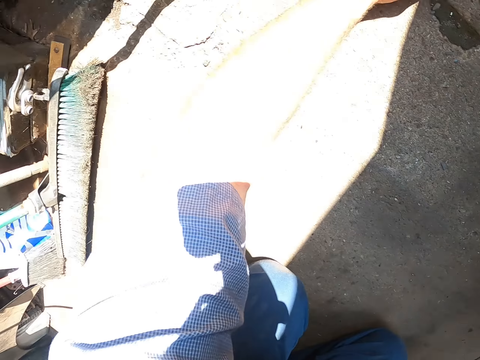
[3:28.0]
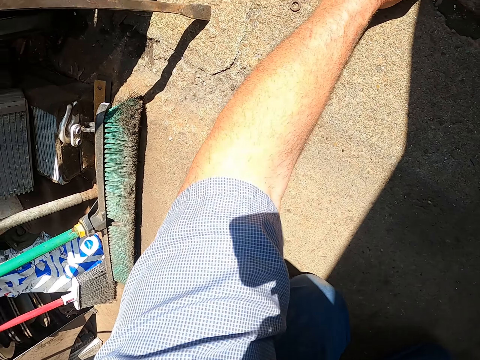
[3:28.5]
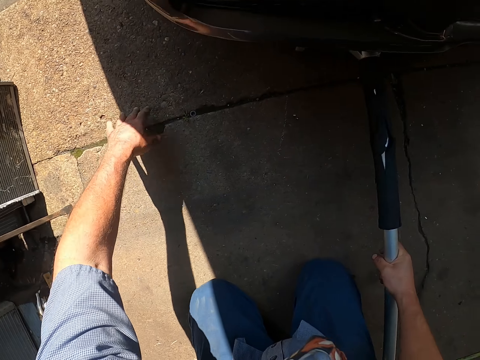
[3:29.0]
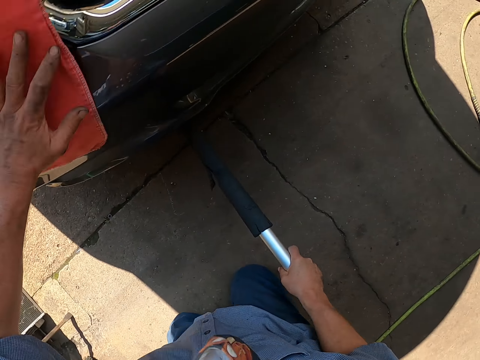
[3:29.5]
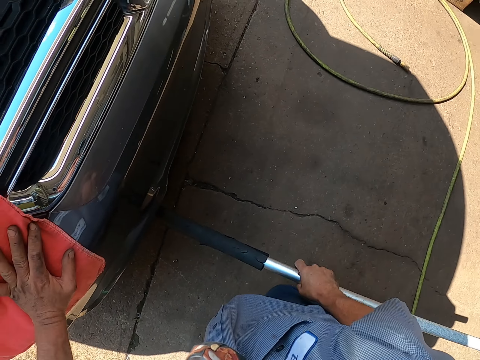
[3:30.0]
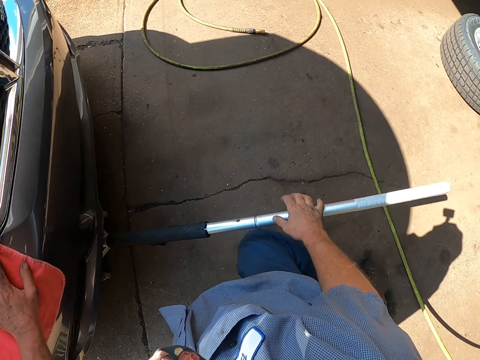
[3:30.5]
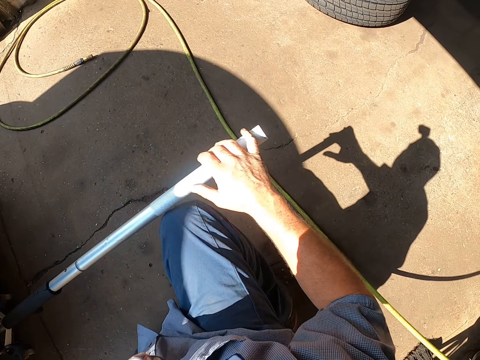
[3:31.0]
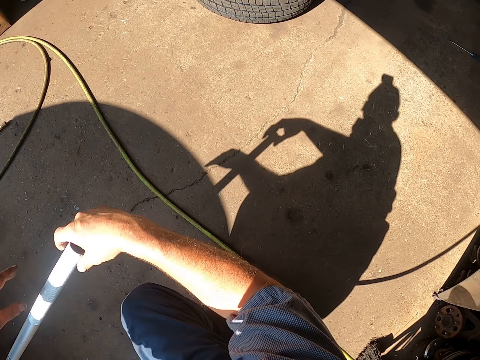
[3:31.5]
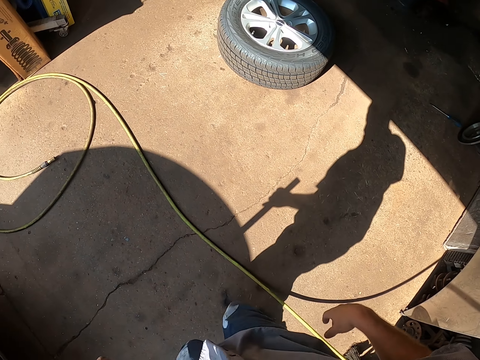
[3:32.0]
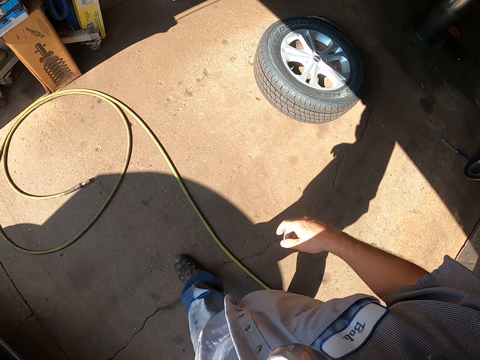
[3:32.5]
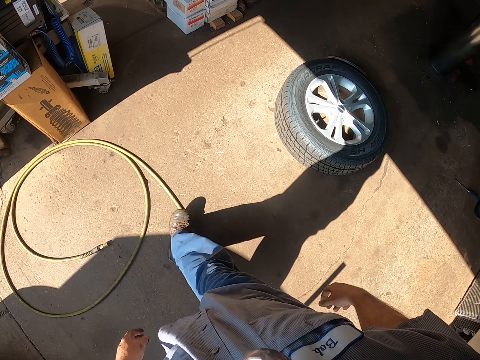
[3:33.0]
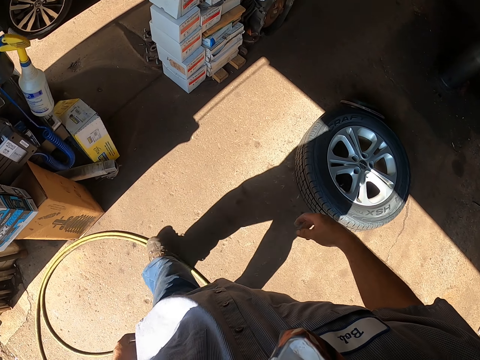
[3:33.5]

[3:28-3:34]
The camera wearer adjusts the hydraulic jack and stands up.

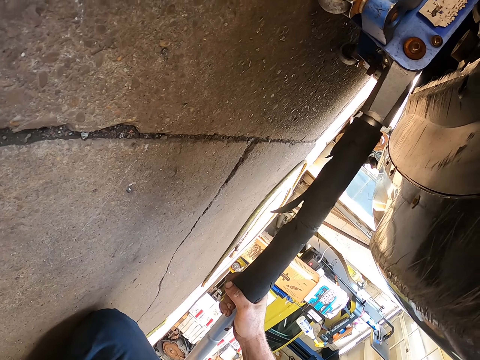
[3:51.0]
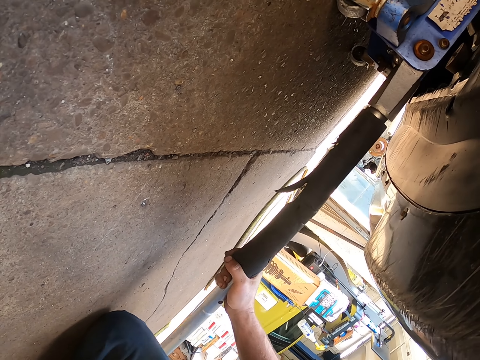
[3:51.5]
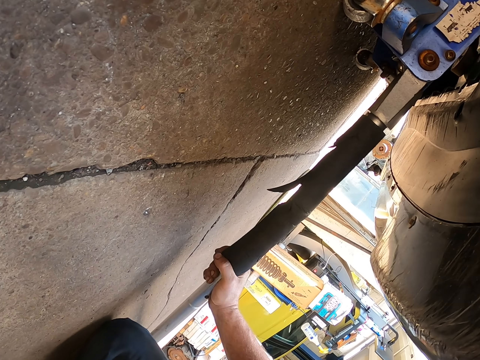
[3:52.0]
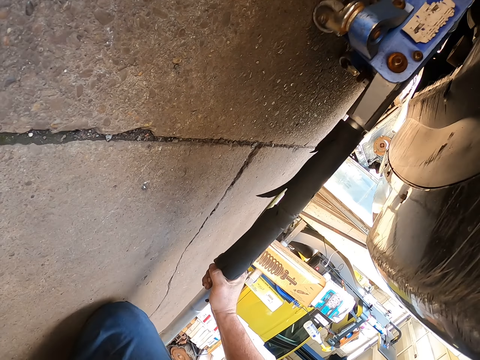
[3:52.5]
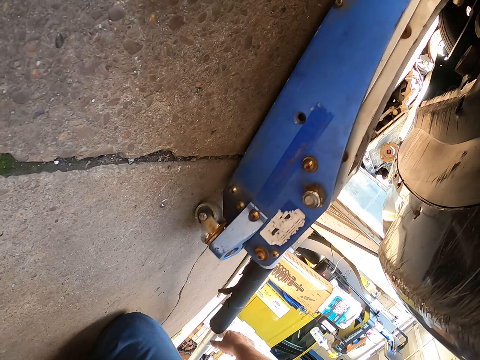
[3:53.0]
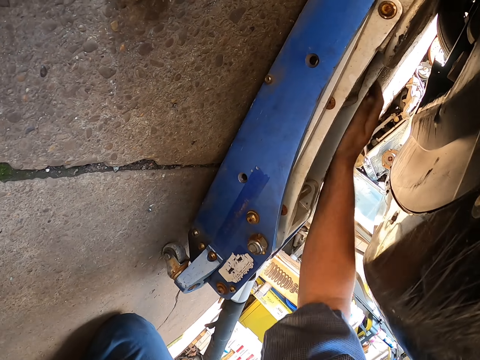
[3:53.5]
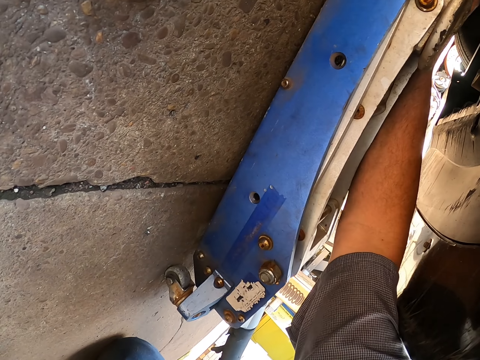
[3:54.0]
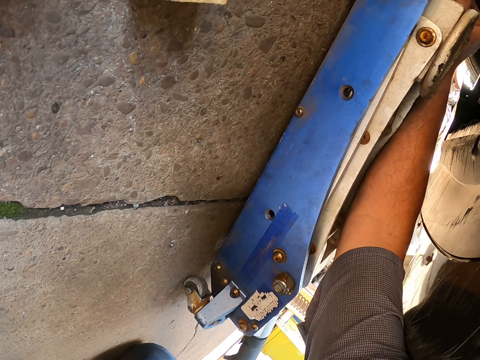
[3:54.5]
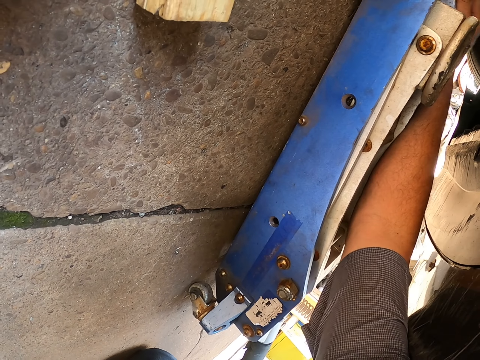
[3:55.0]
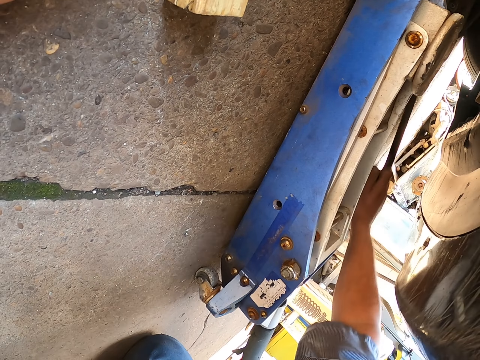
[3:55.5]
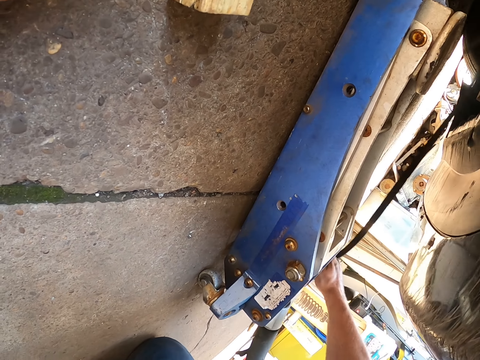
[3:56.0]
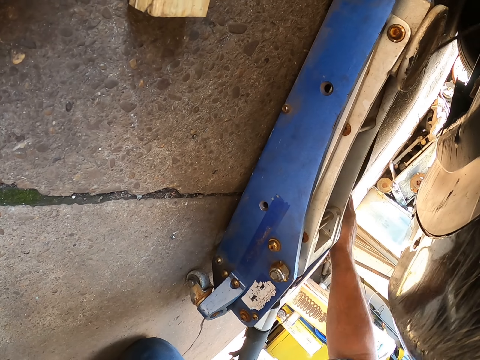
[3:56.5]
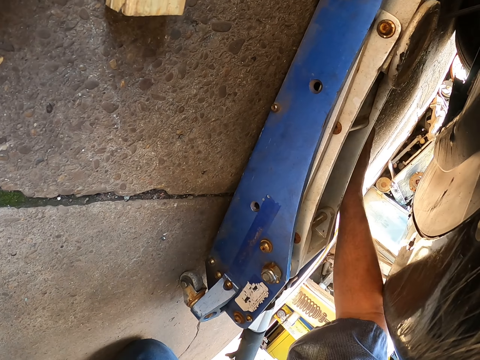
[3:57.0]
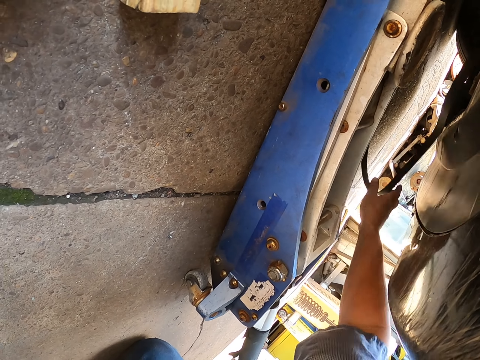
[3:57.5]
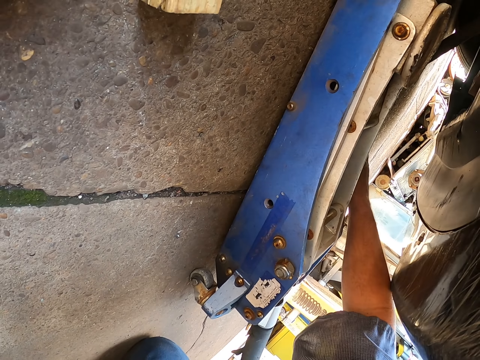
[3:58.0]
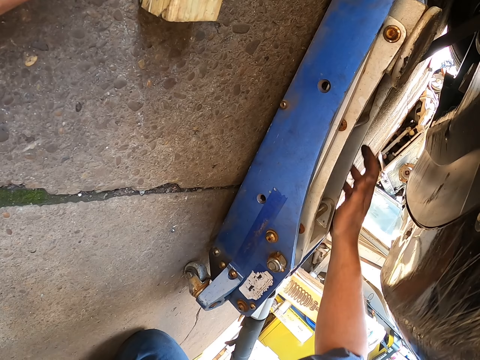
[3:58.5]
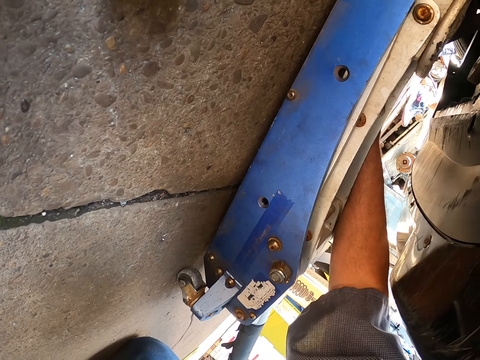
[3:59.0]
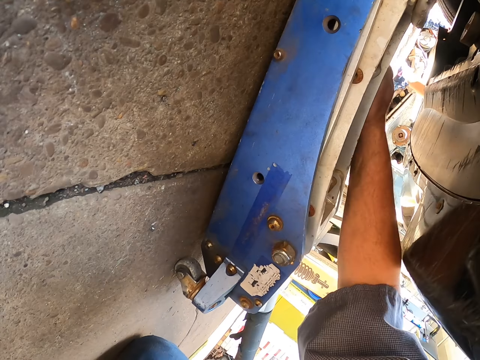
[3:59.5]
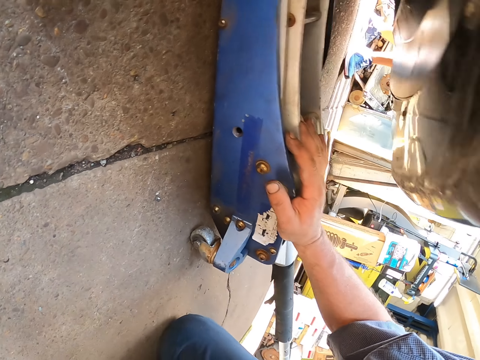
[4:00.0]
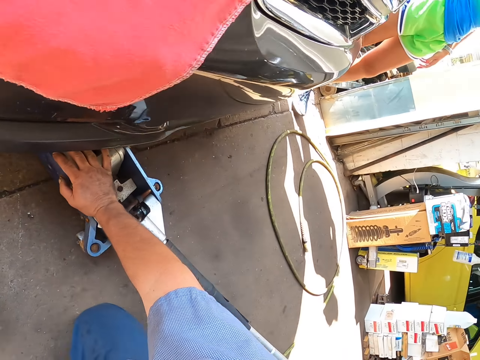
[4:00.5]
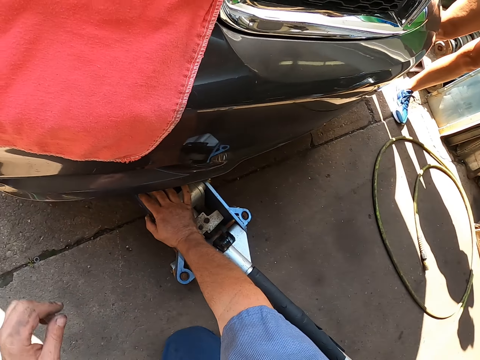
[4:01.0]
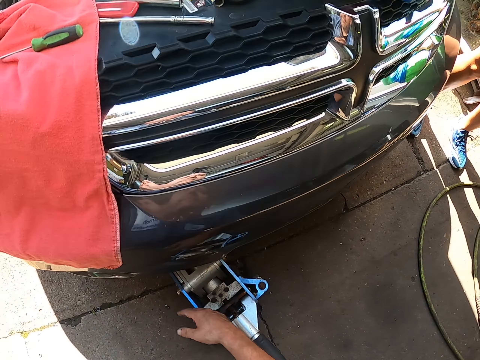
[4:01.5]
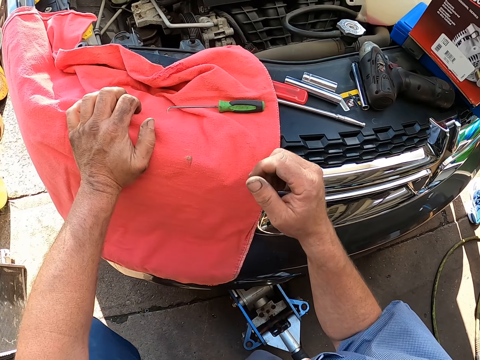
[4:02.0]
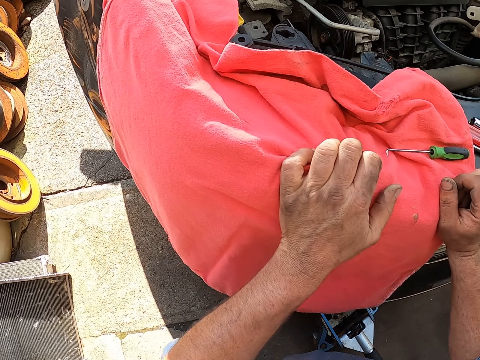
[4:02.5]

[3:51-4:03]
The camera wearer pushes the hydraulic jack and pulls the hydraulic jack. They pull the serpentine belt.

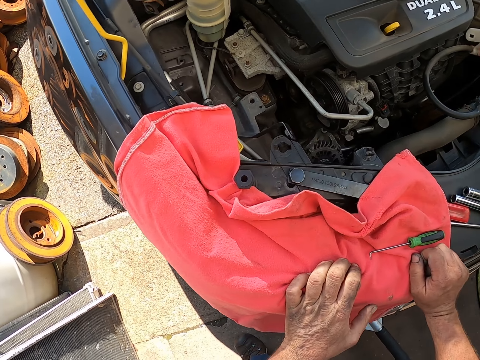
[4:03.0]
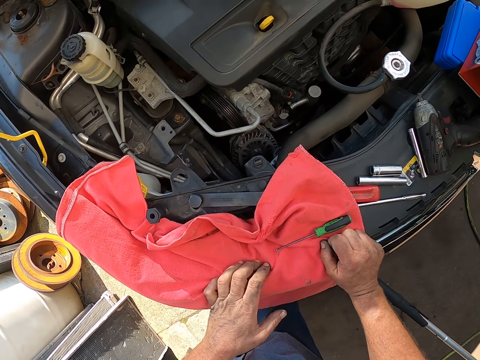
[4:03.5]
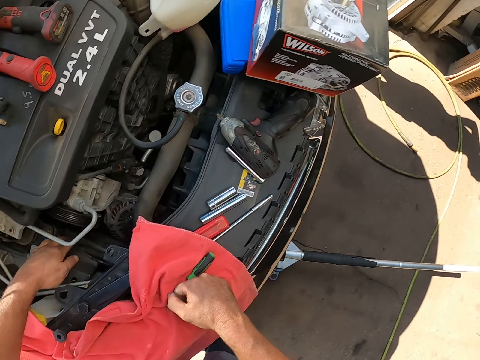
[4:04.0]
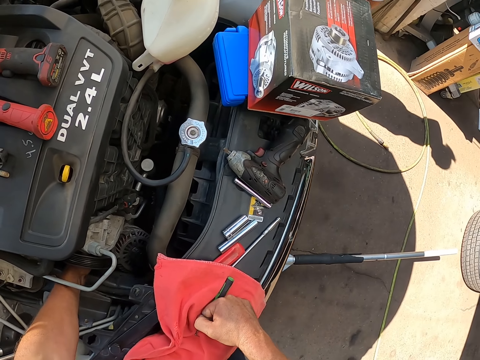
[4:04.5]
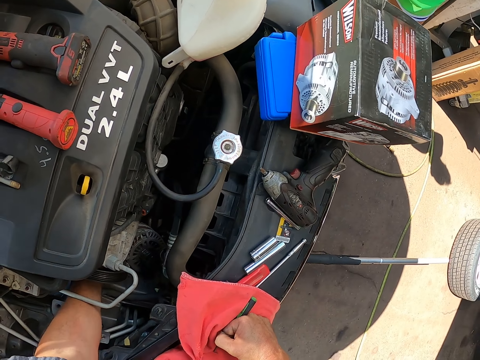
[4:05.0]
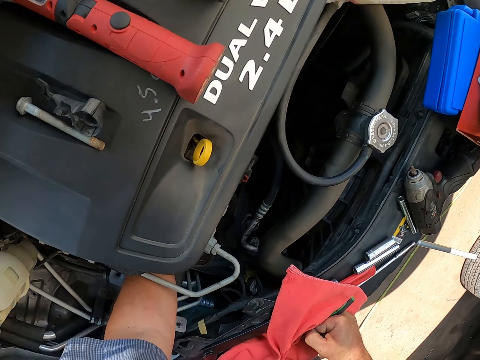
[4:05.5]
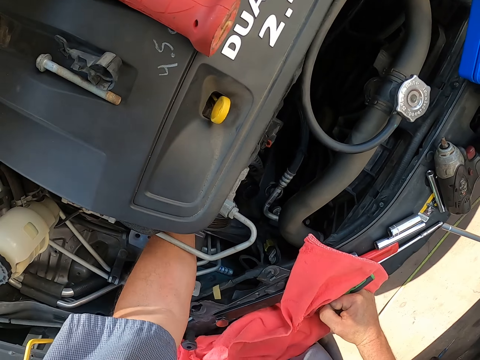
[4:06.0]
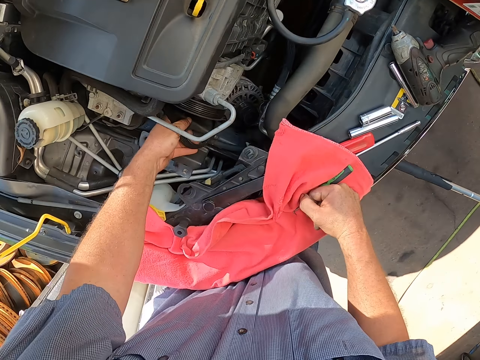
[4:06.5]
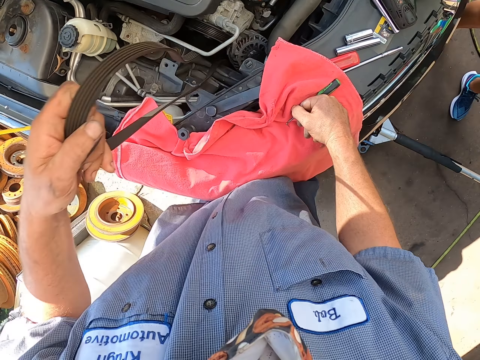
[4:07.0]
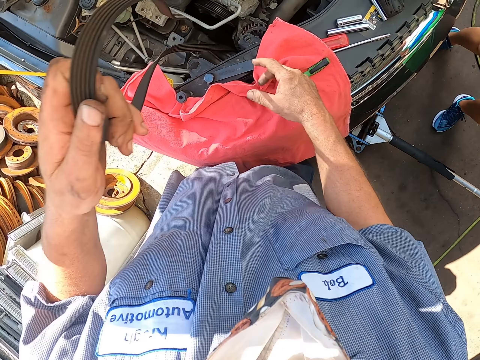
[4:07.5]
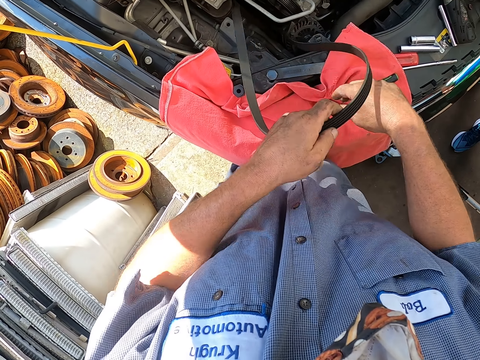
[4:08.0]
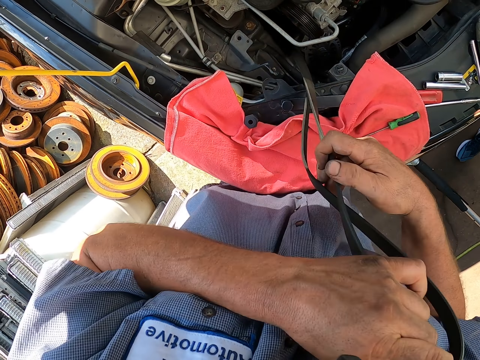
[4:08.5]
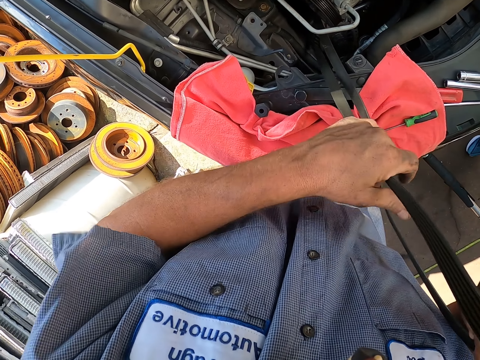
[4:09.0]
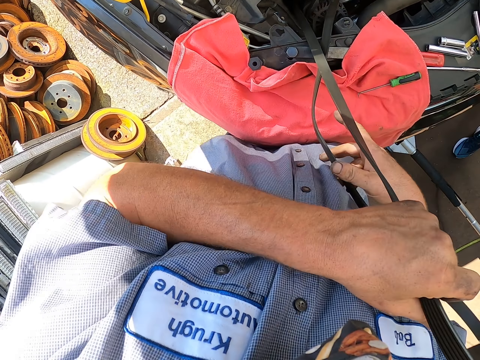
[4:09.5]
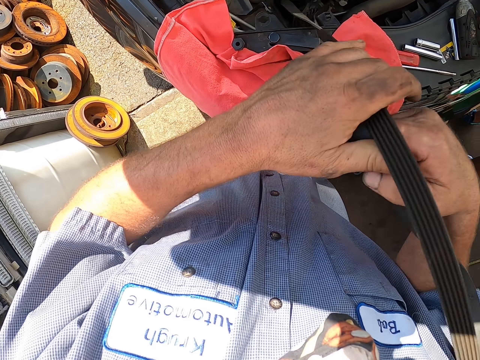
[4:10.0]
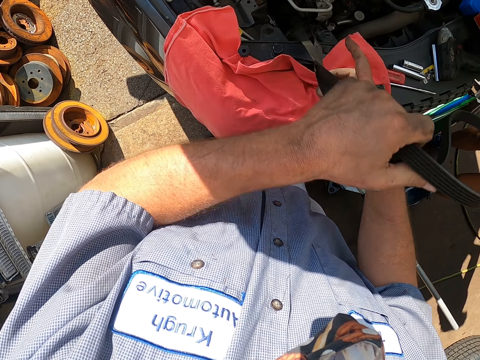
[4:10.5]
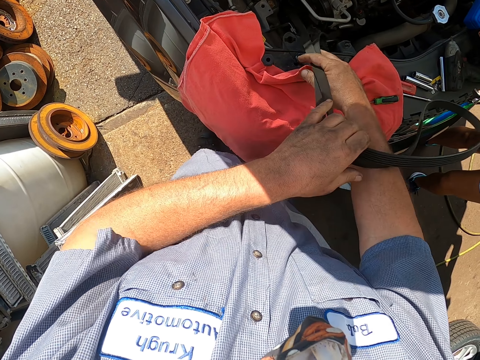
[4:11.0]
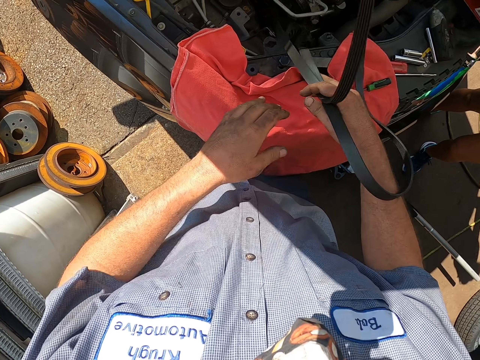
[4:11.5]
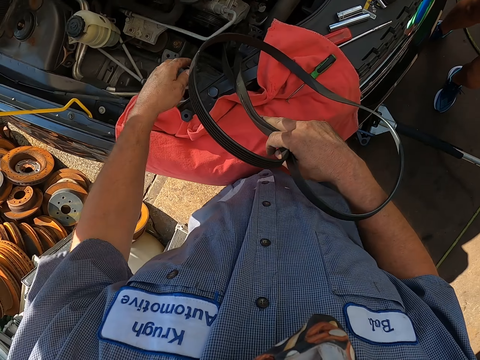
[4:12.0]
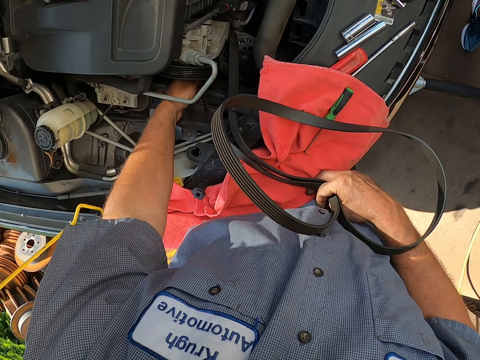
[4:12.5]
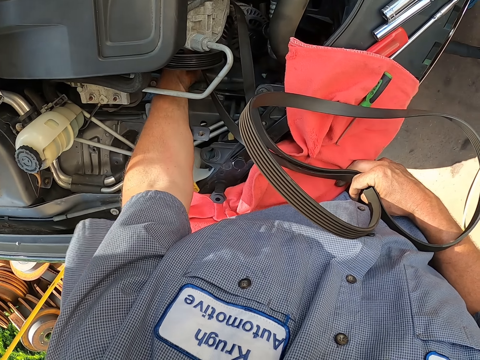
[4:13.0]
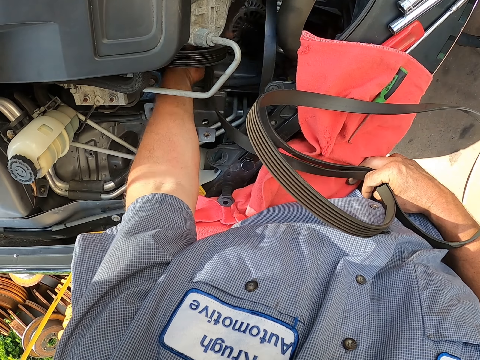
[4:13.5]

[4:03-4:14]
The camera wearer stands up. They pull the serpentine belt from the bonnet.
